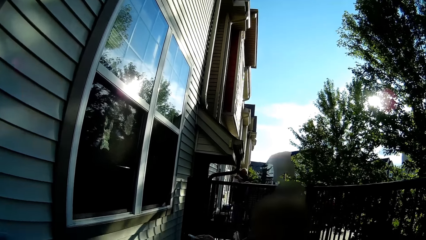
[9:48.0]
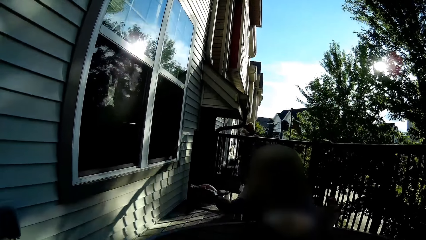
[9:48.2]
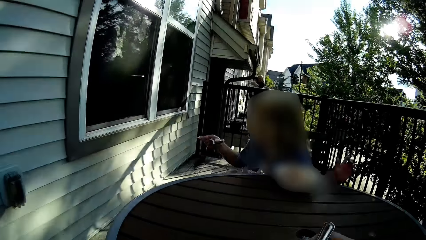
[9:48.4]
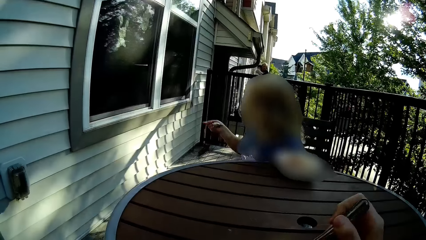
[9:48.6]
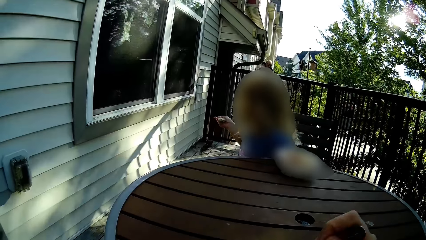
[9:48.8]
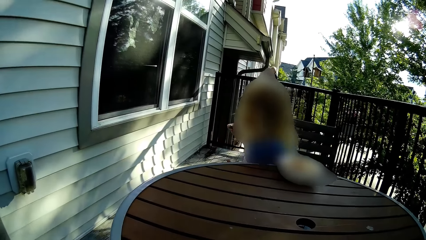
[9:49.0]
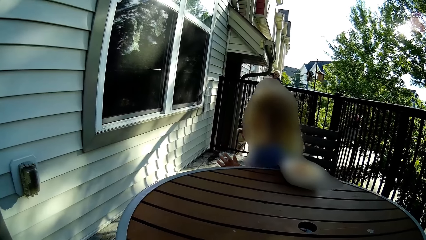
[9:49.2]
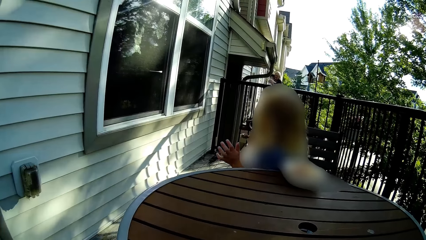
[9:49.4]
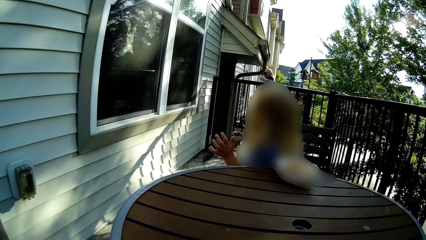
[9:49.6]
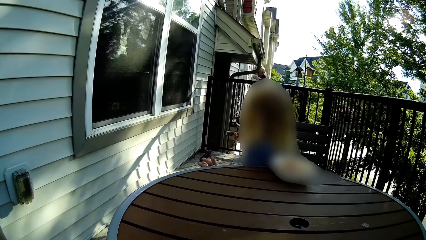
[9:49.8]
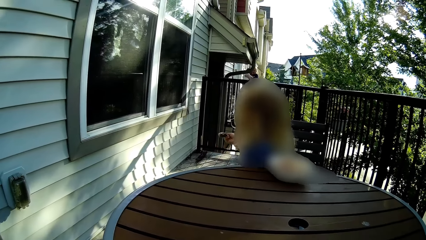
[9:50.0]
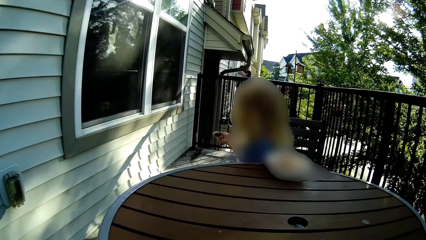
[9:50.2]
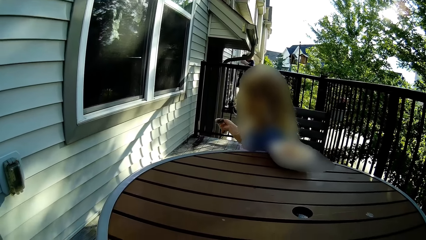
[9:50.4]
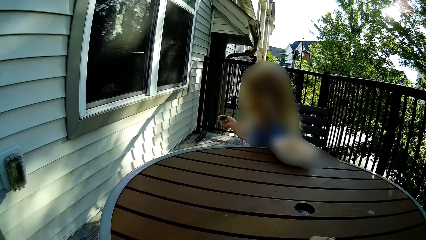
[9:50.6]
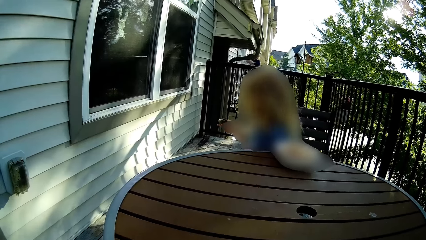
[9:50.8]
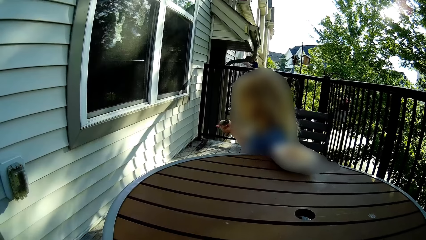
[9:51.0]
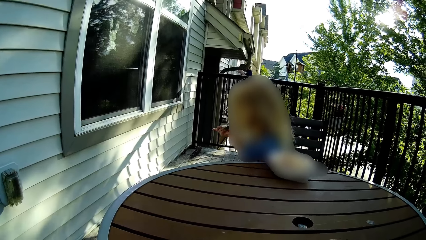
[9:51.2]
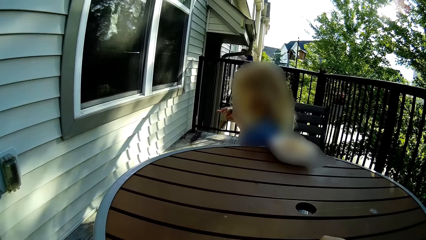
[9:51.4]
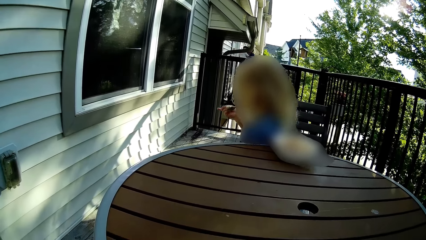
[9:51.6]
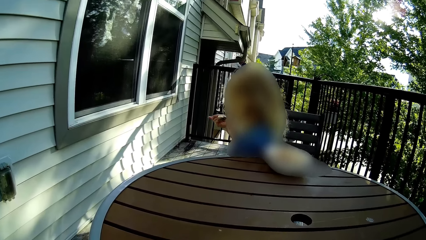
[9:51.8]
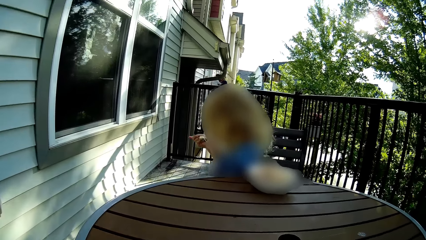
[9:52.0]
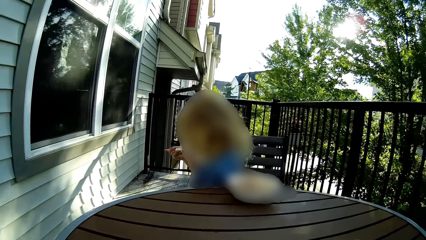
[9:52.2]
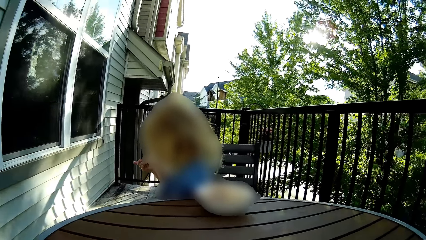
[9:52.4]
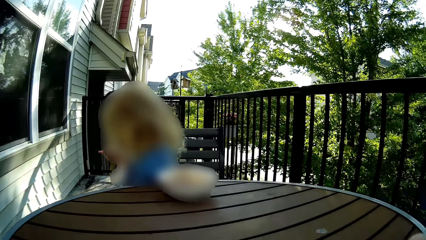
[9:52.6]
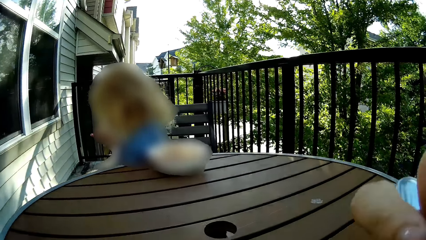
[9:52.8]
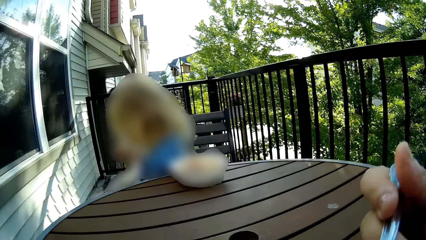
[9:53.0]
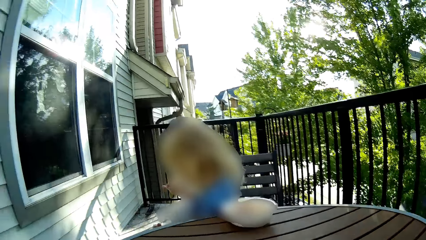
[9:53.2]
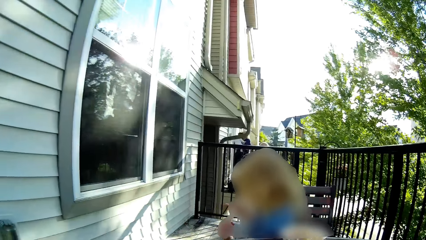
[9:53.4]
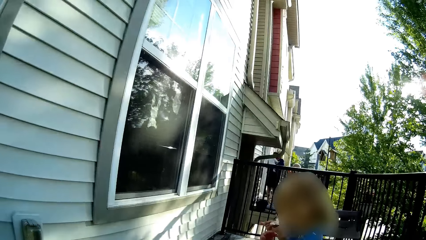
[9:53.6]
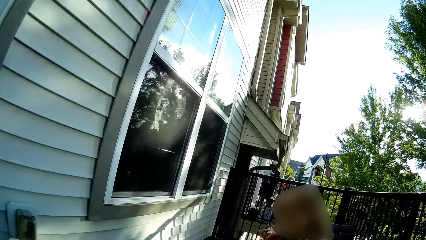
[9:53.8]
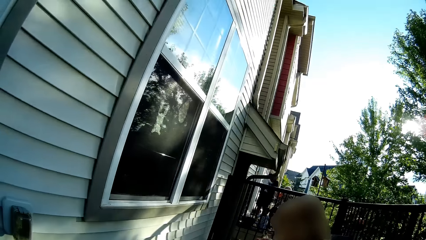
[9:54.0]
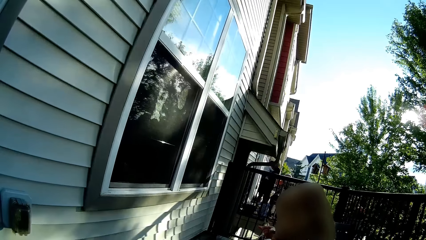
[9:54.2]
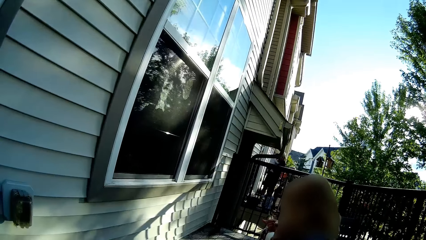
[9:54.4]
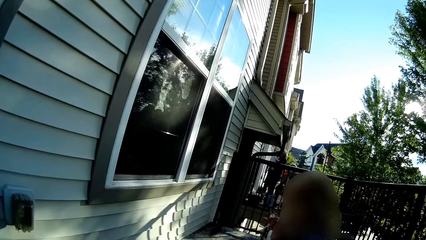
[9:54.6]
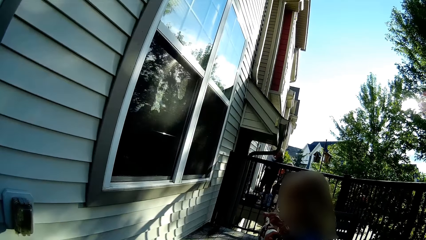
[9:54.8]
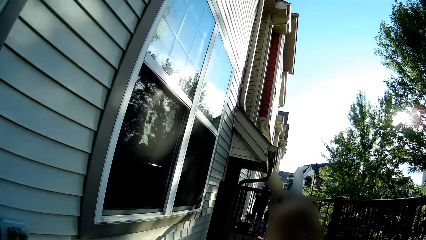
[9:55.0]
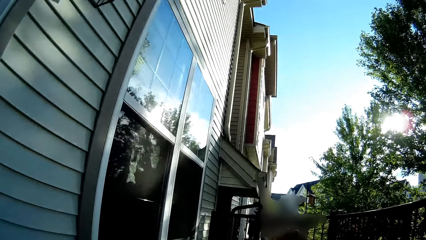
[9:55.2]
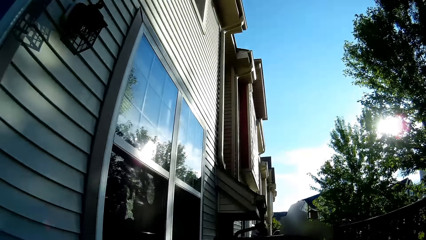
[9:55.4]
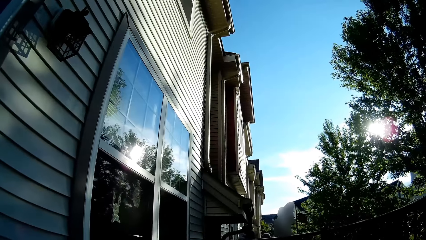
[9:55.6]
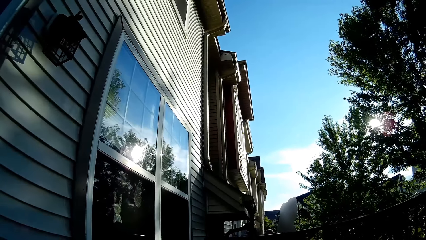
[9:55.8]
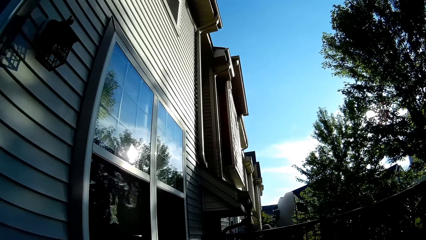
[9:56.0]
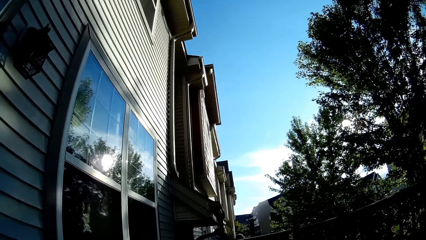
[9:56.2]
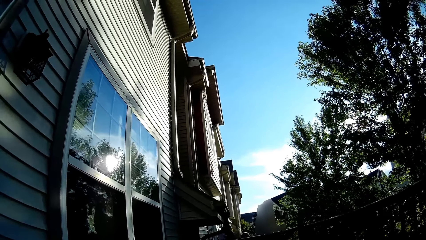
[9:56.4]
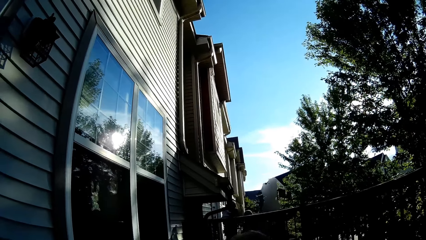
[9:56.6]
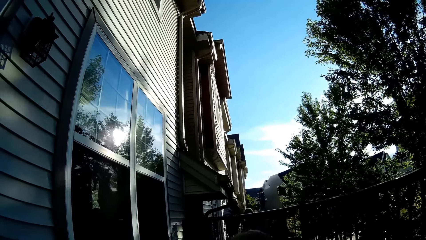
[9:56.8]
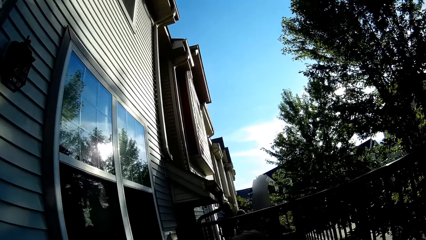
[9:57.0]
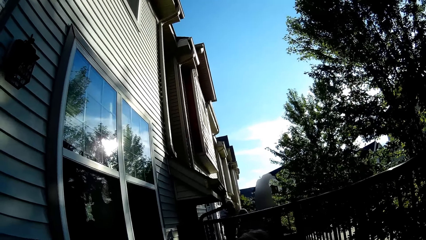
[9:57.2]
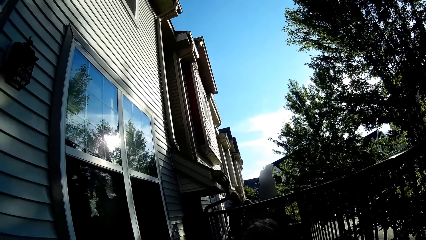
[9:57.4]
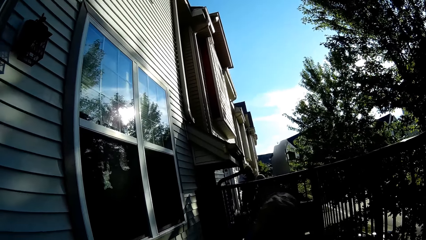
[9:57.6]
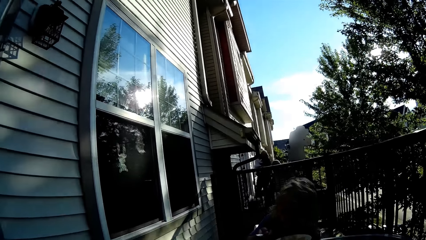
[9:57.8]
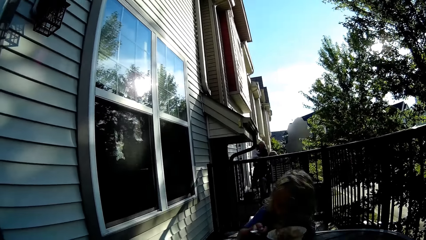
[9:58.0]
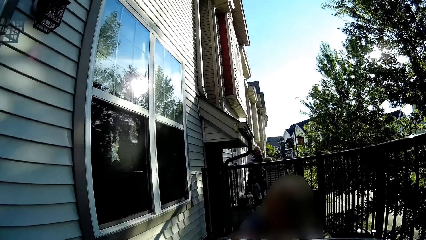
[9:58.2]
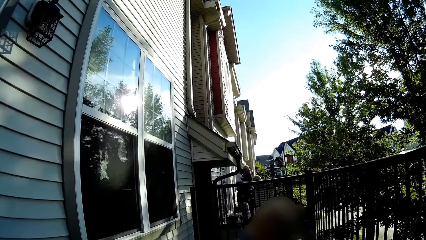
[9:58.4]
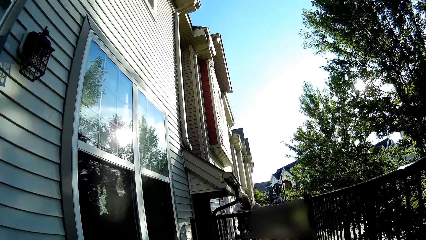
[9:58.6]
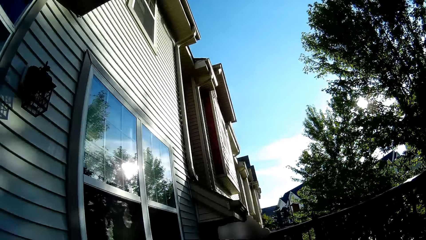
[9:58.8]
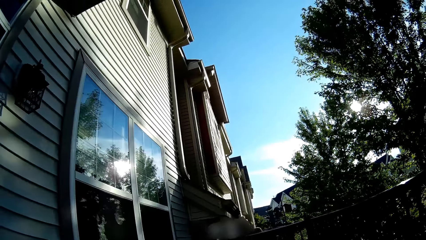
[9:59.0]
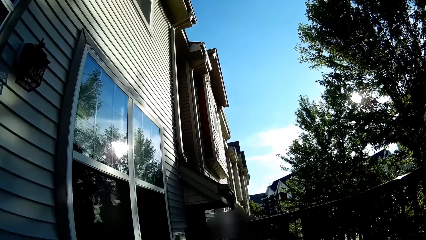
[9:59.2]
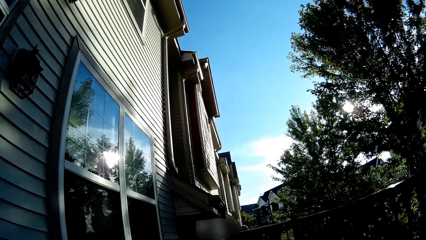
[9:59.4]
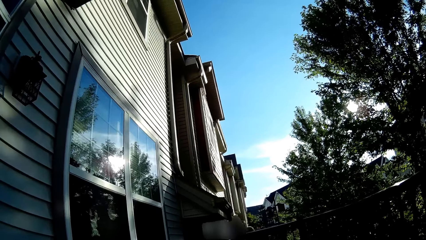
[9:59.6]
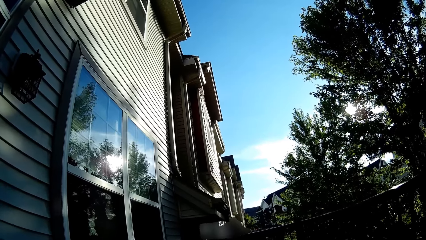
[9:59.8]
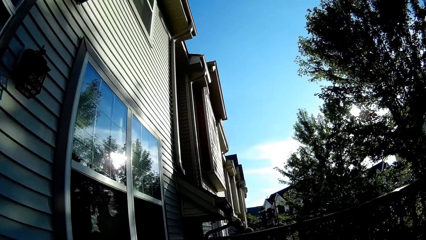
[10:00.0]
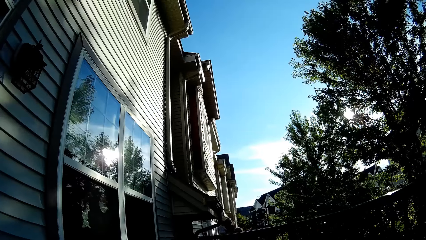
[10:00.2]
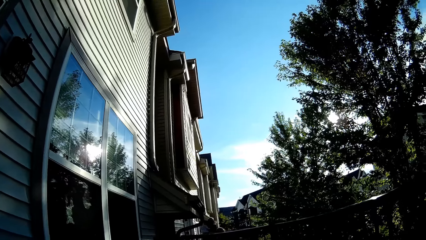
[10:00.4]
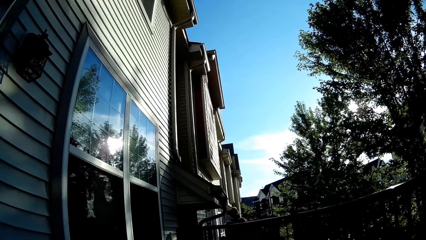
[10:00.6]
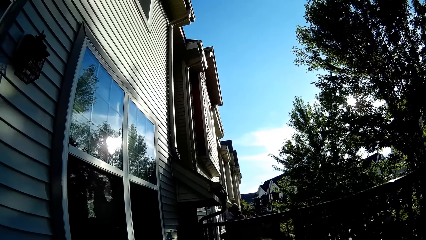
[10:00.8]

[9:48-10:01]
The girl looks backward. The camera wearer moves the cutlery in the bowl with her right hand. A person looks around. The person eats food. The camera wearer eats from the cutlery in her right hand. She looks around. She interacts with the woman.

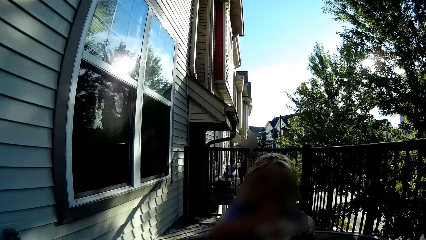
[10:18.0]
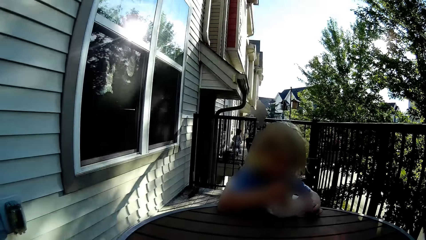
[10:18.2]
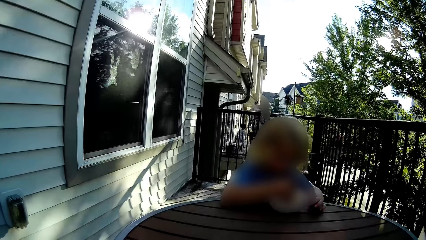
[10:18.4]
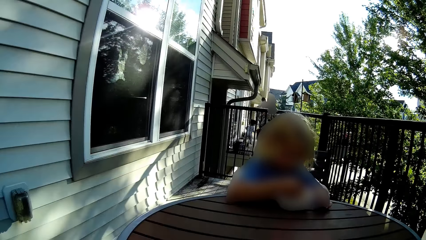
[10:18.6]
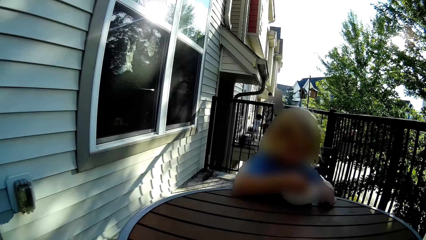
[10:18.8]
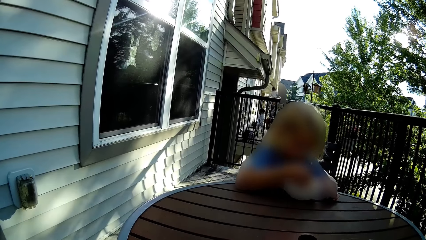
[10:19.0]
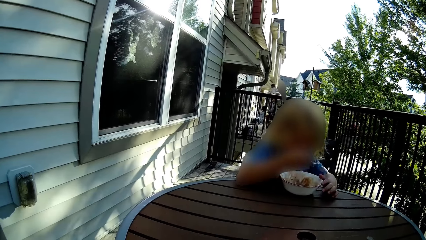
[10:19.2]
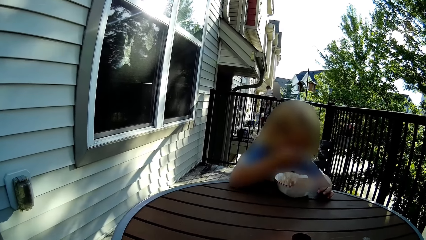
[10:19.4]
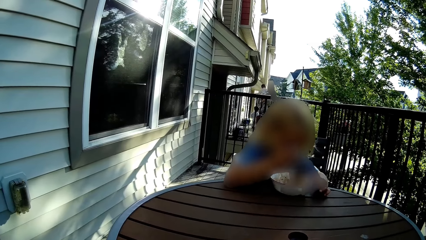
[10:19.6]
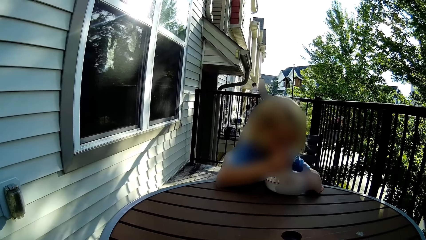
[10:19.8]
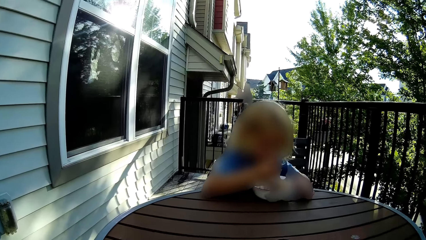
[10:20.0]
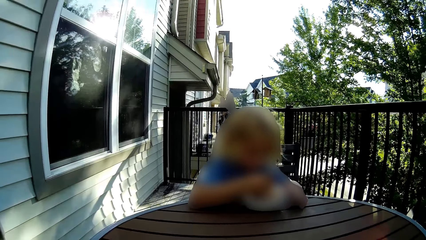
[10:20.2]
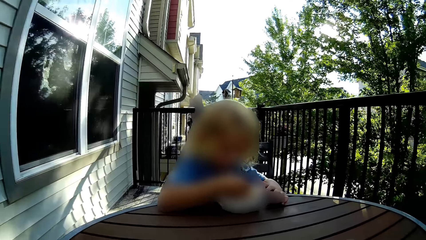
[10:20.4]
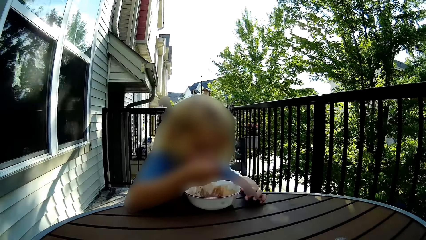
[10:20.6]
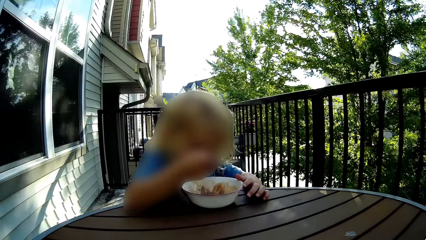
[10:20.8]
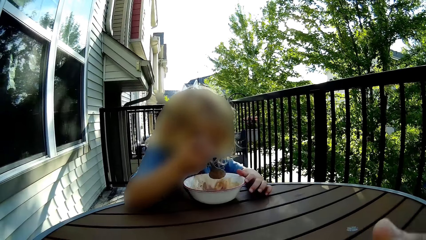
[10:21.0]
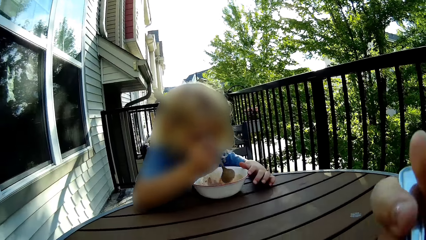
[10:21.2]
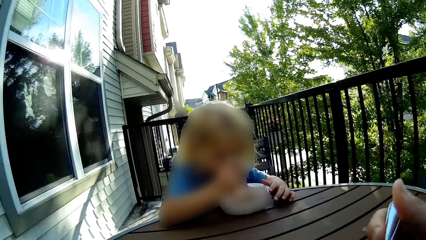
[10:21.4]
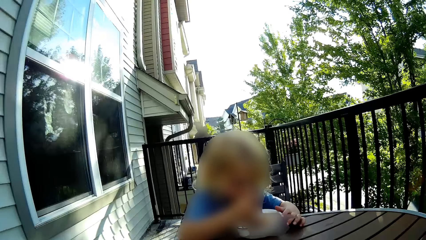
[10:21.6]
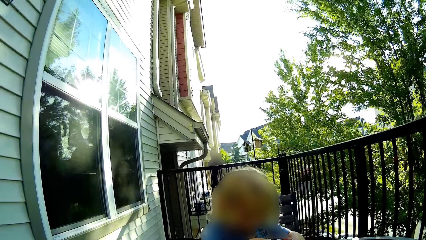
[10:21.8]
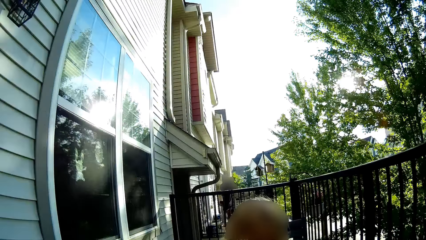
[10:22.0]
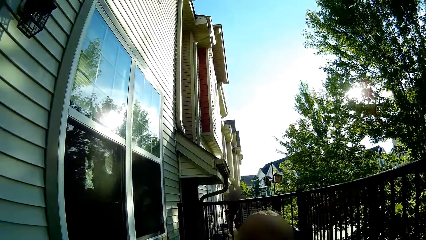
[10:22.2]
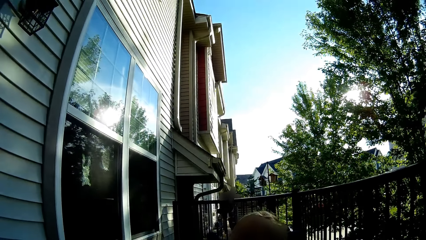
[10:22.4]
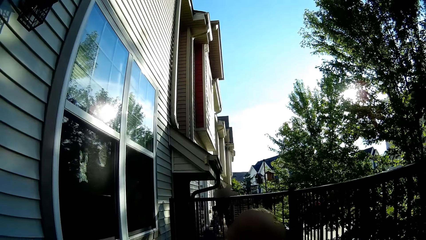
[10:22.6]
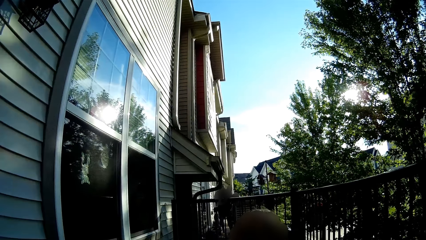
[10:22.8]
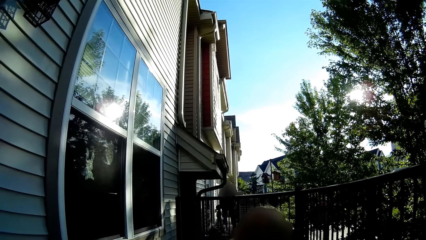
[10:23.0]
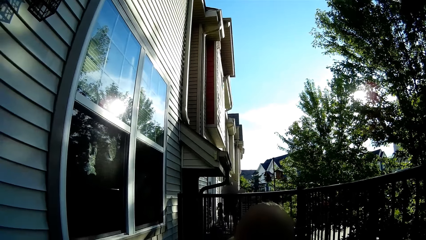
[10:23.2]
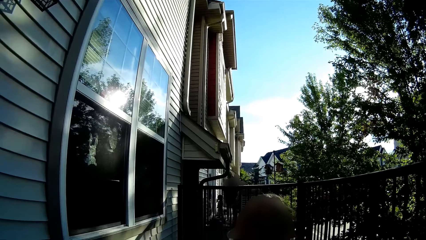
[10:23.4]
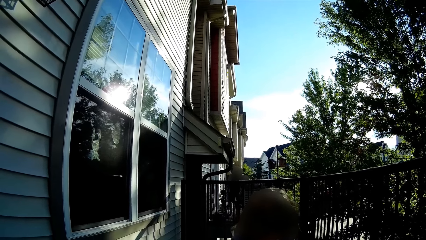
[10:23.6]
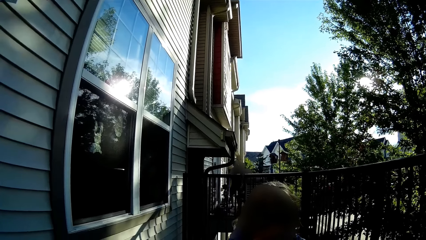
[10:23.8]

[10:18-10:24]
The girl takes some ice-cream from the bowl with the spoon in her right hand, licks the ice-cream from the spoon in her right hand, and takes some ice-cream from the bowl with the spoon in her right hand. The camera wearer eats from the cutlery in her right hand. The girl eats food, licks the ice-cream from the spoon in her right hand, and takes some ice-cream from the bowl with the spoon in her right hand. The camera wearer looks around.
